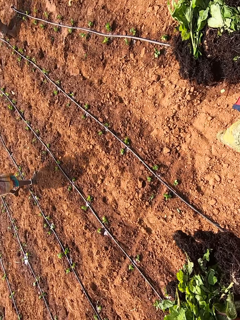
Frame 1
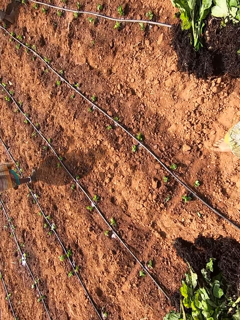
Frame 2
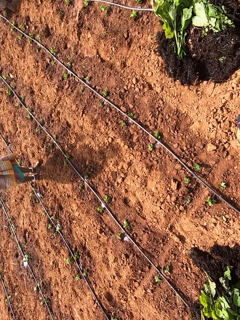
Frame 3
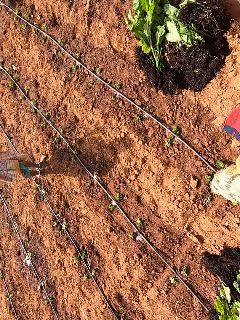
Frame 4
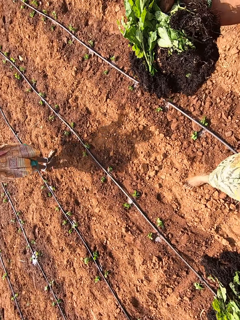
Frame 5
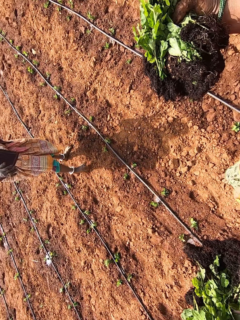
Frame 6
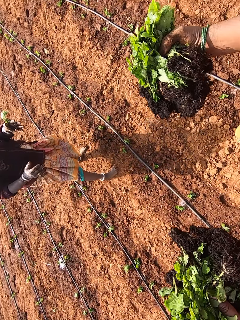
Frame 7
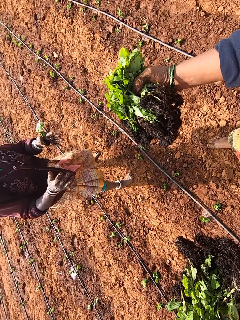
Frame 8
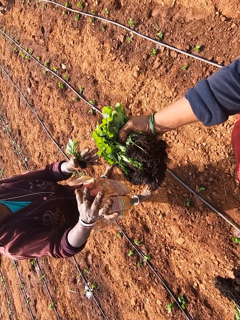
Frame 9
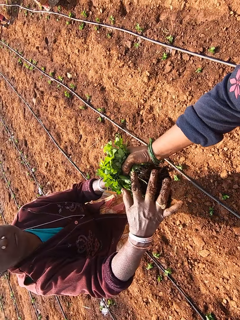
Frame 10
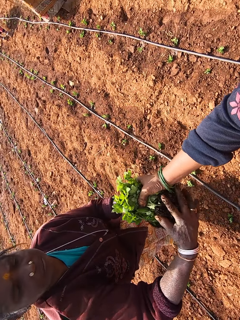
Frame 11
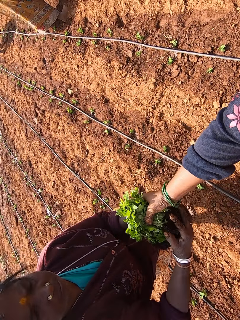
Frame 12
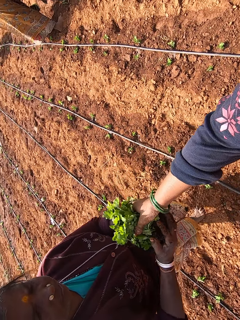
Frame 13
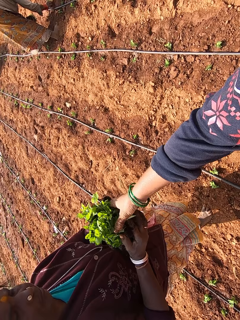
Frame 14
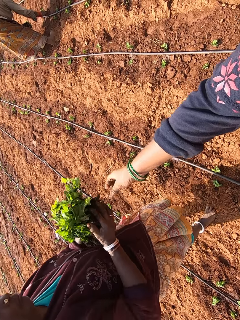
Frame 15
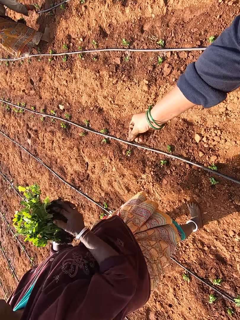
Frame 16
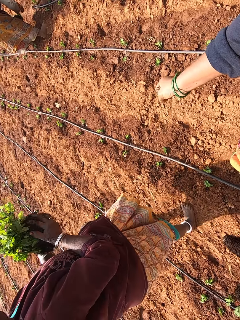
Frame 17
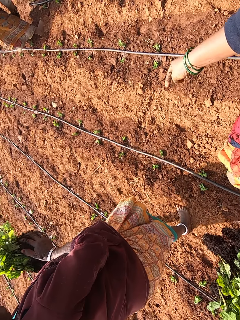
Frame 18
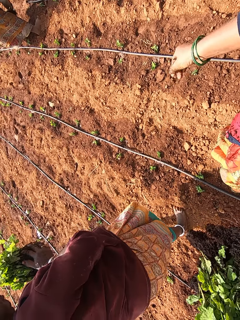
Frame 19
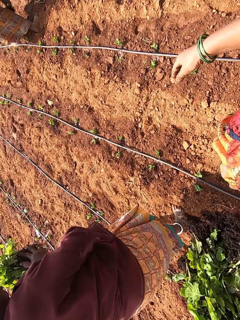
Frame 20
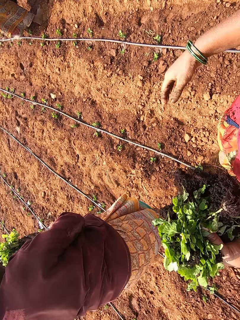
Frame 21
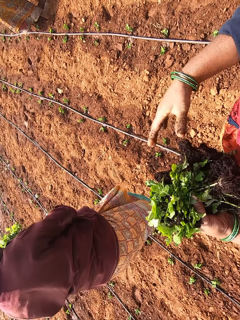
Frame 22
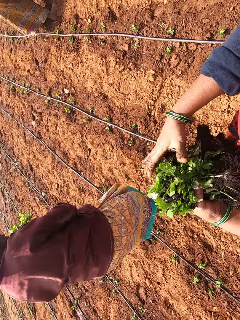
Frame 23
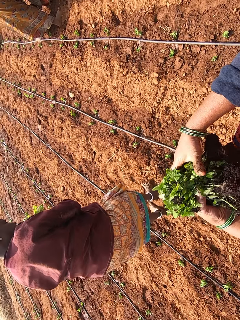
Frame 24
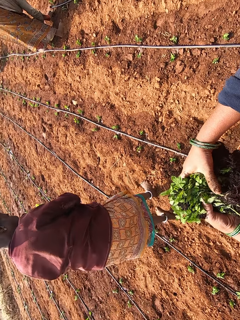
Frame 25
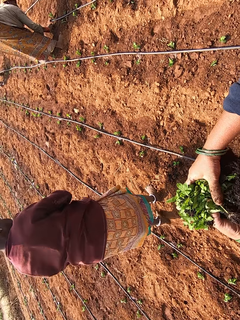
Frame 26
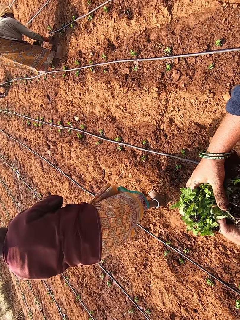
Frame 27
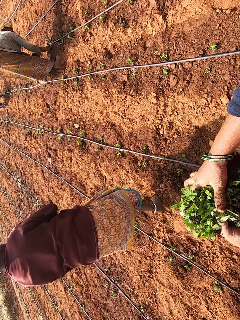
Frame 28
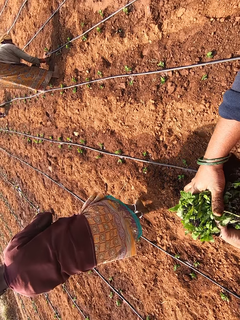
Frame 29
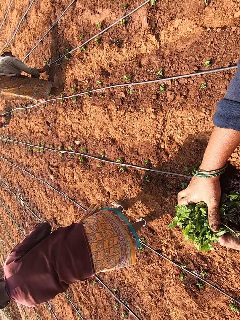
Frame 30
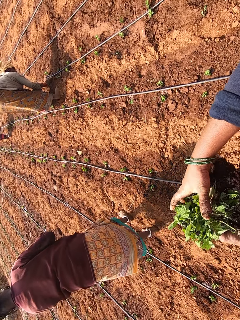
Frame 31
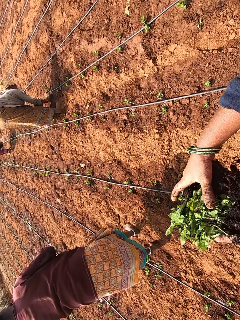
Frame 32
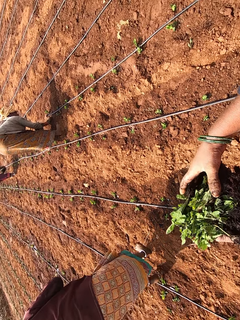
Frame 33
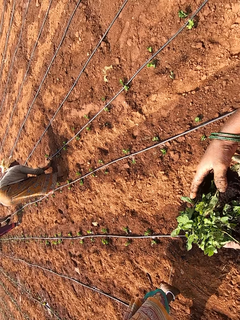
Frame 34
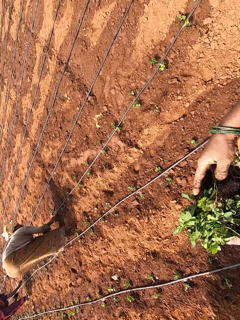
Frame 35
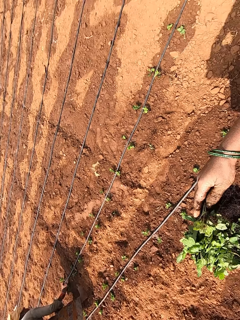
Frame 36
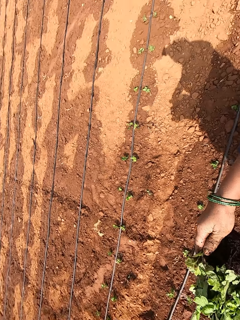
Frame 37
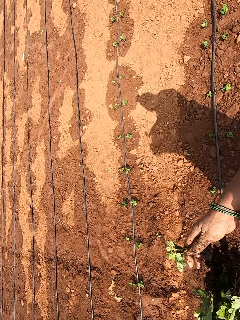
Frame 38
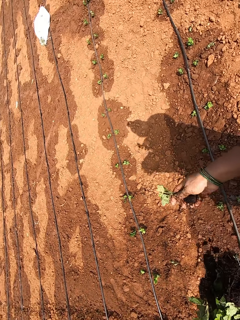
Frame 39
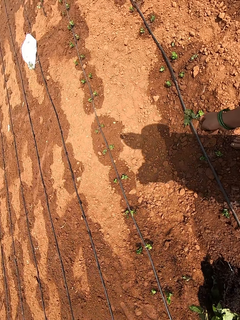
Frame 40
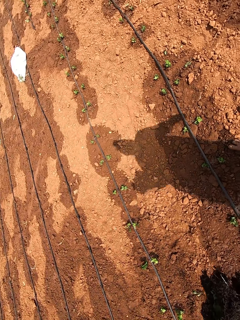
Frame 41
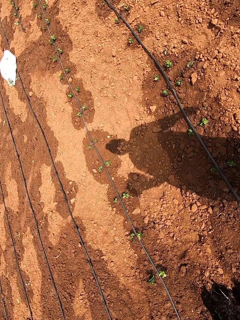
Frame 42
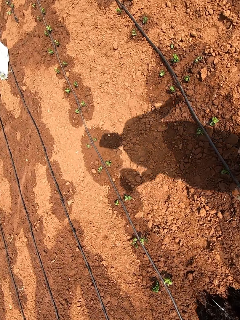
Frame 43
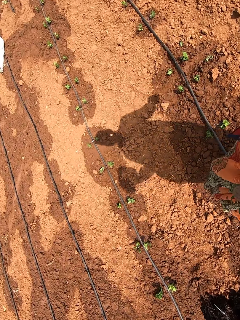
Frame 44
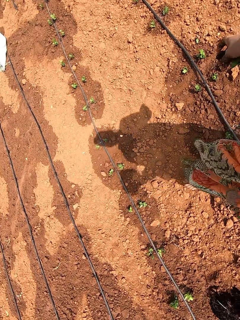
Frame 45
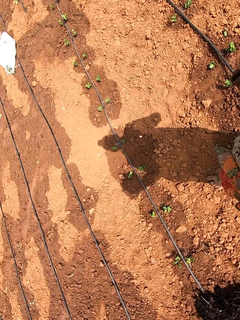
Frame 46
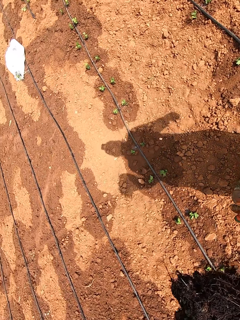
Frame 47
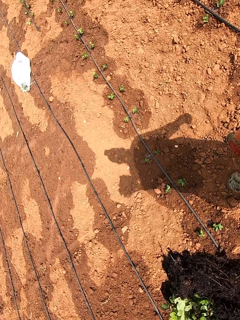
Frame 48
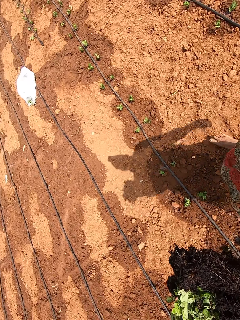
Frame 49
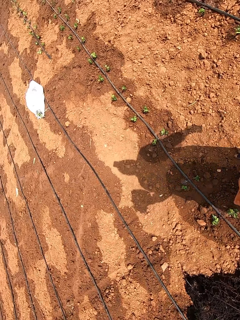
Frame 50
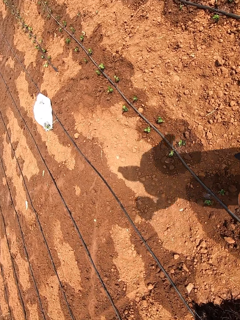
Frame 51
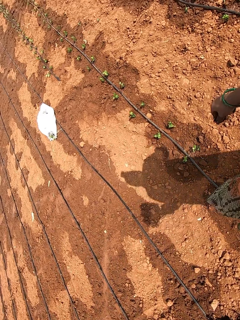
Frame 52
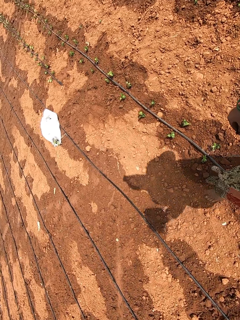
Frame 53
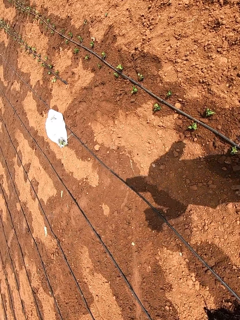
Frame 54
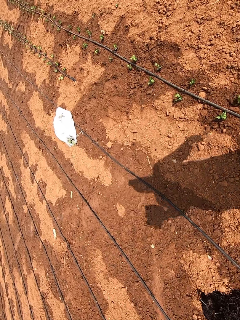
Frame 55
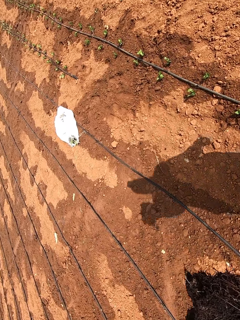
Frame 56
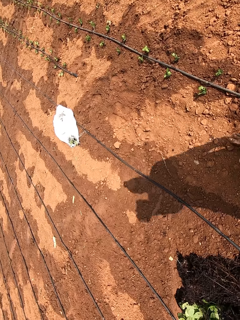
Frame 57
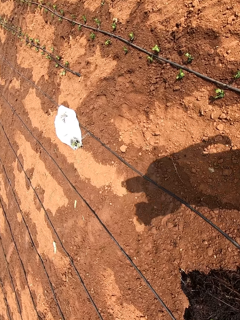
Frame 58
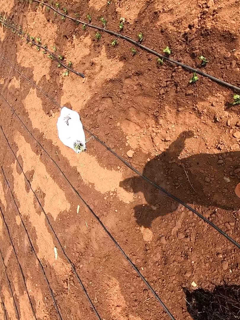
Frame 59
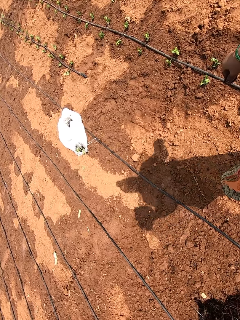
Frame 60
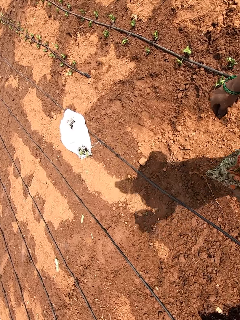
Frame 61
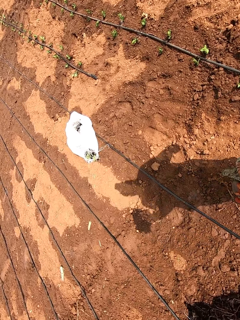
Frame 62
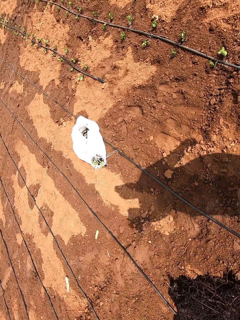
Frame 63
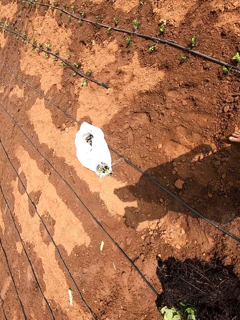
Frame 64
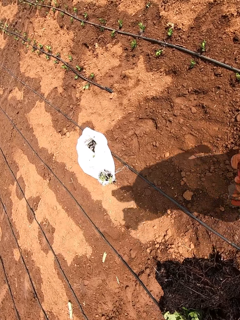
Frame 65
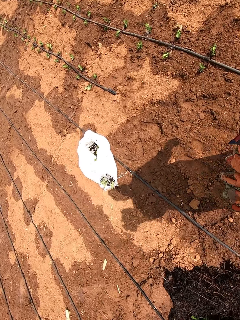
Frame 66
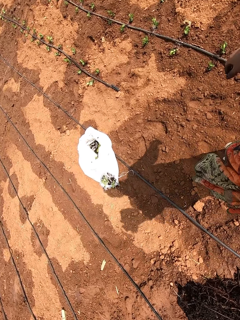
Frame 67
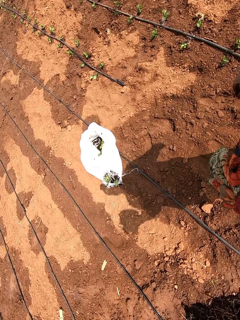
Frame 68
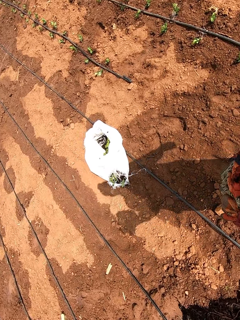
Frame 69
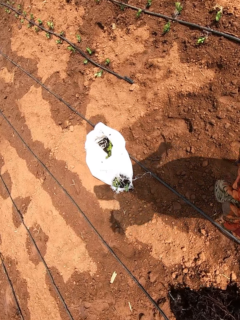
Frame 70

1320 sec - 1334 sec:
The camera wearer walks toward a woman. She gives the collard greens or plants in her right hand to the woman. She holds the plants with both hands. She walks towards the sack.

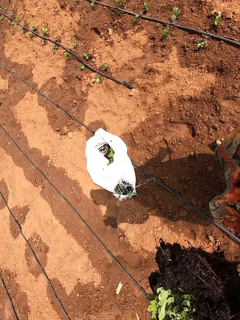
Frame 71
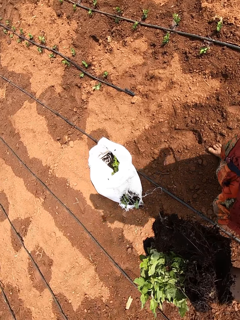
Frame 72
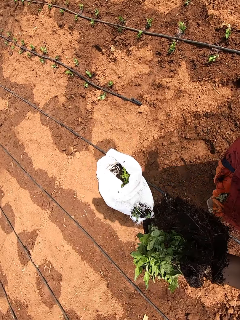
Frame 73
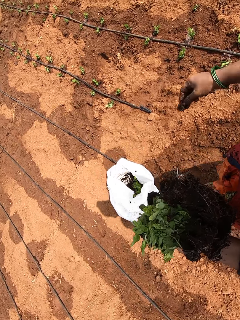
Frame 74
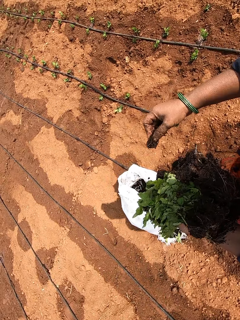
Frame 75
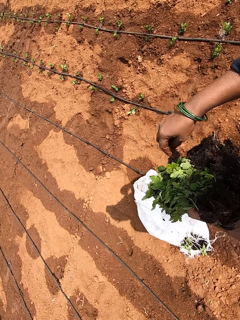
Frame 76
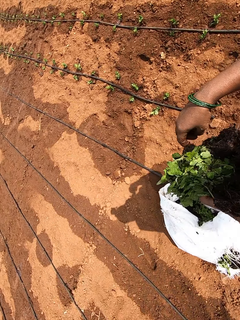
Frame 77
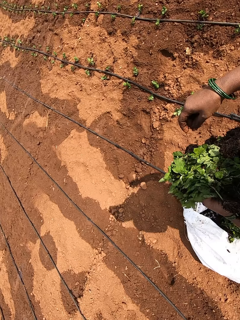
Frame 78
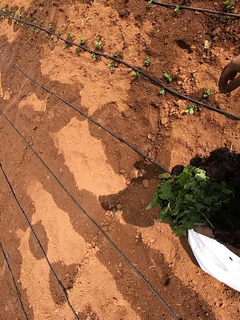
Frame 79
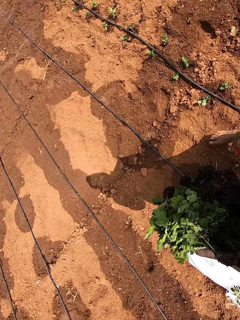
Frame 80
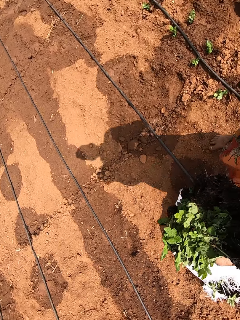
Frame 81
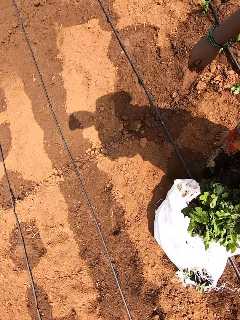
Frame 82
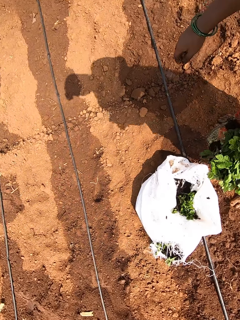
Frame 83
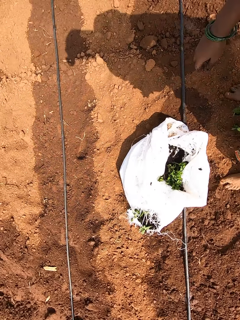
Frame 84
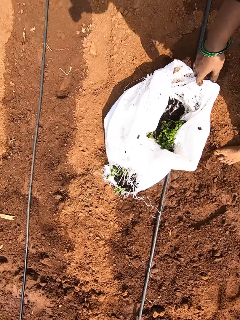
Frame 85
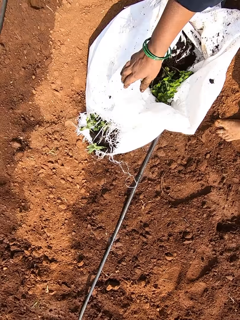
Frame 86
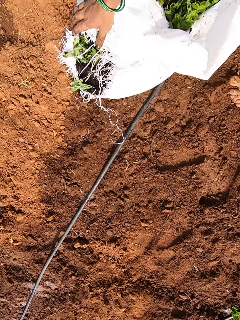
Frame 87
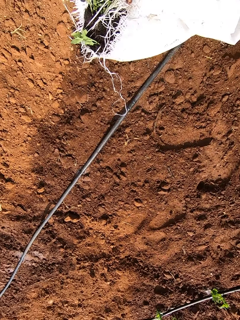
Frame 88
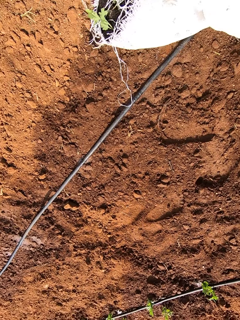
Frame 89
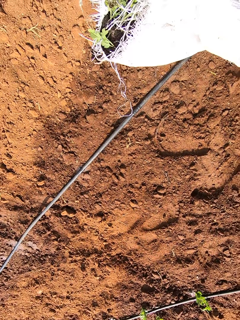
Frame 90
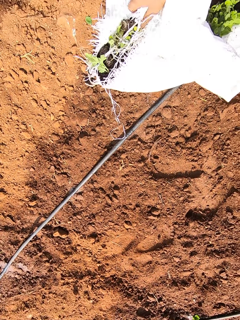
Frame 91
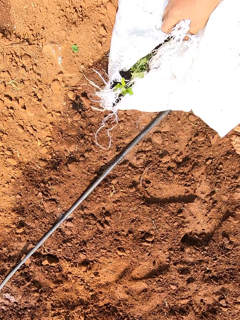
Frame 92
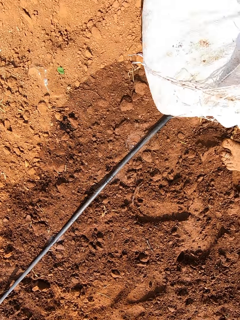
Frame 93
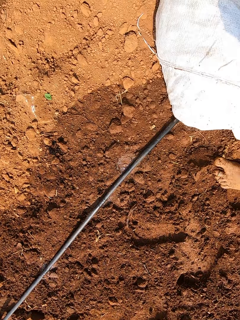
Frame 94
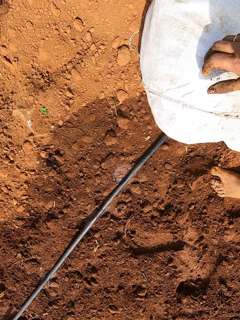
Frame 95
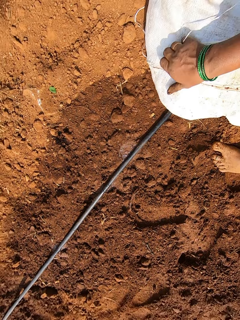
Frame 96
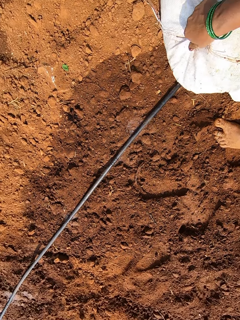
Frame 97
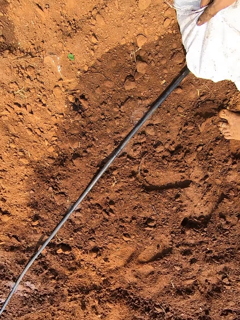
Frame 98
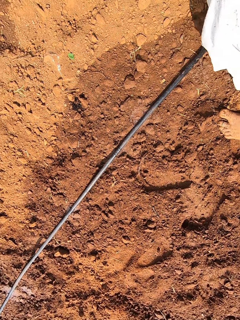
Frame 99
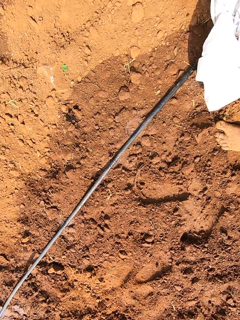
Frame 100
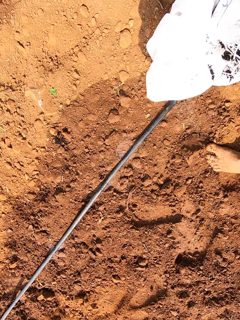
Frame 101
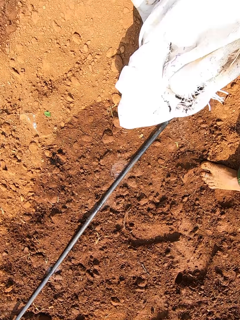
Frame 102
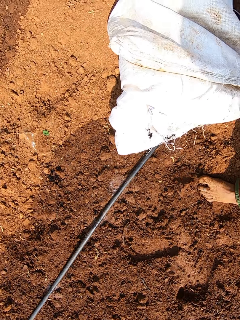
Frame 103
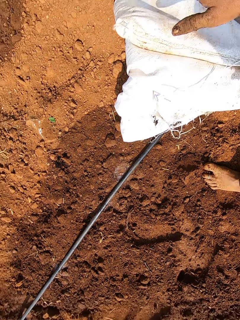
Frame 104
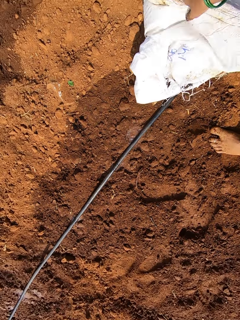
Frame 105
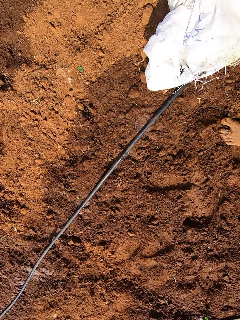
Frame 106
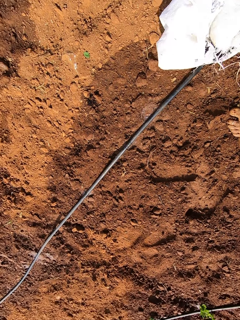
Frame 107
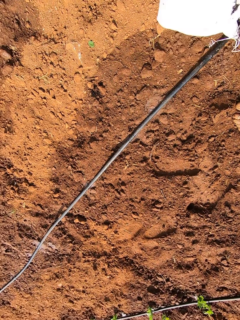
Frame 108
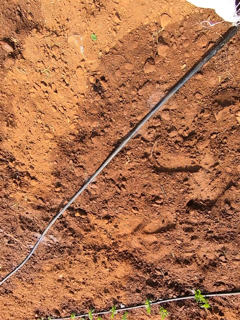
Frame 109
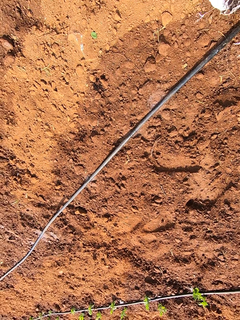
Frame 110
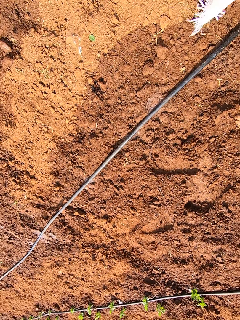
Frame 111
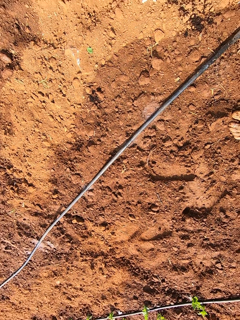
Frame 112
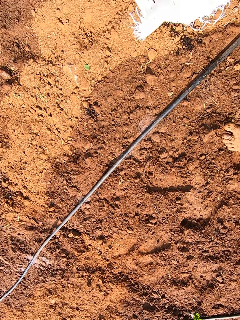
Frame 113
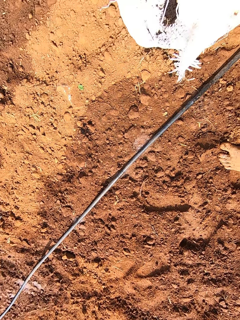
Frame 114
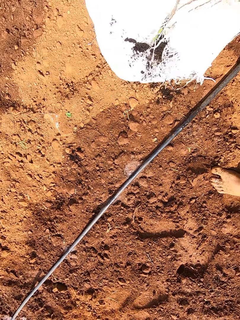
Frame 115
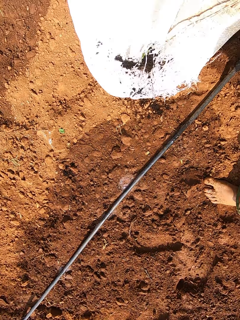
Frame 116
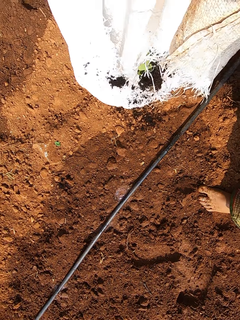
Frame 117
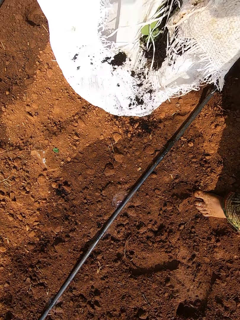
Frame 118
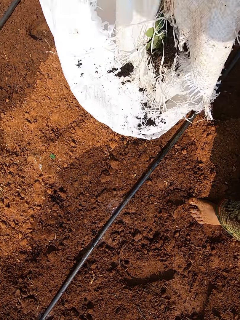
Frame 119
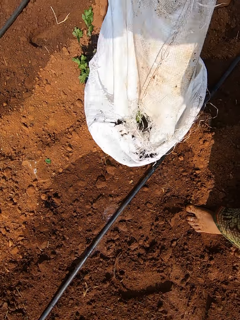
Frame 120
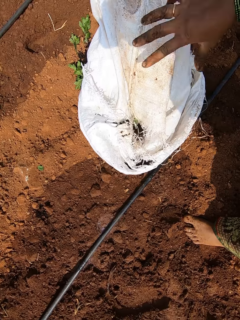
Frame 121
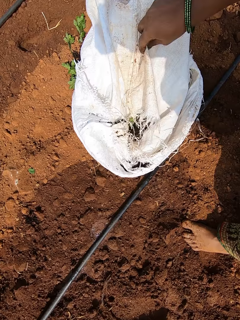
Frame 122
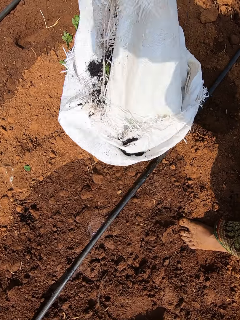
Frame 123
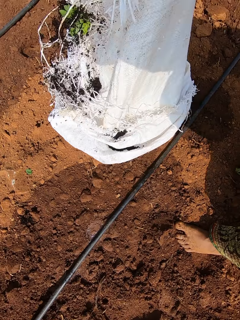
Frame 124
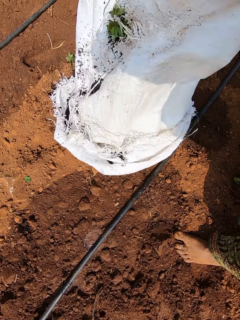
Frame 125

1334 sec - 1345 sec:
The camera wearer adjusts the sack on the ground with her left hand. She touches the sack. She flips over the sack. She throws the rest of the plants in the sack on the ground.
